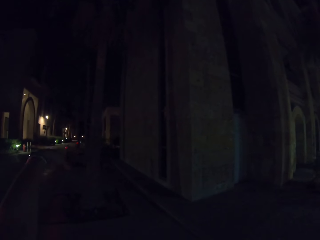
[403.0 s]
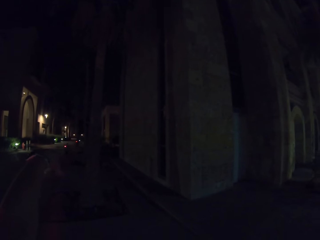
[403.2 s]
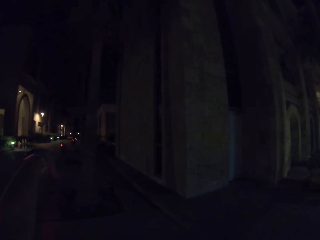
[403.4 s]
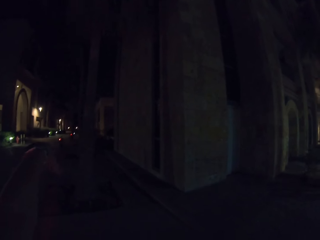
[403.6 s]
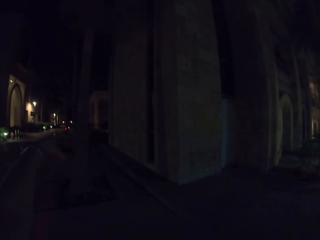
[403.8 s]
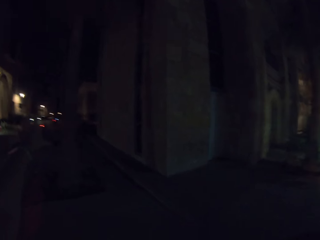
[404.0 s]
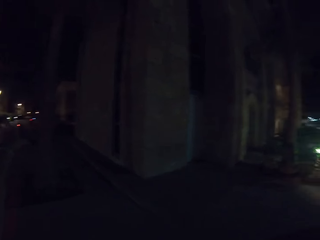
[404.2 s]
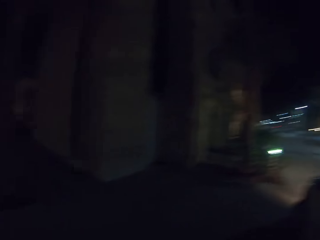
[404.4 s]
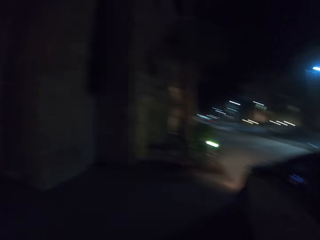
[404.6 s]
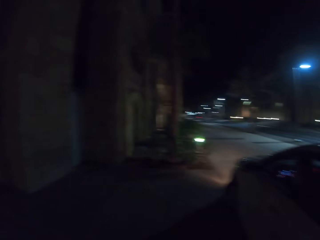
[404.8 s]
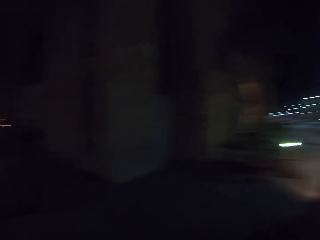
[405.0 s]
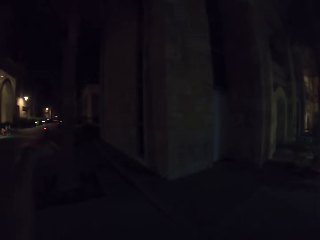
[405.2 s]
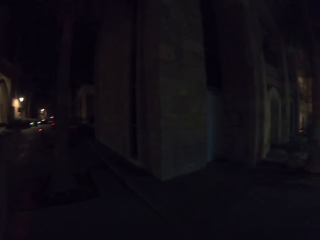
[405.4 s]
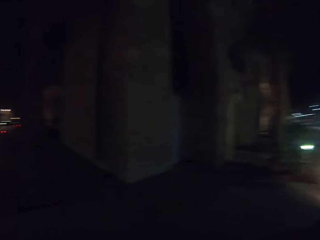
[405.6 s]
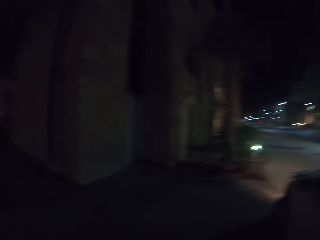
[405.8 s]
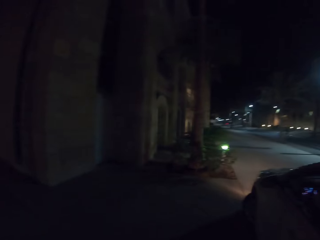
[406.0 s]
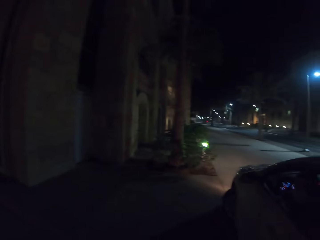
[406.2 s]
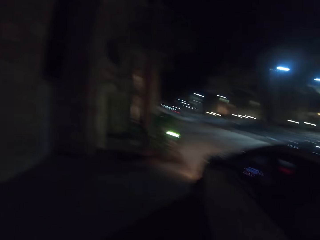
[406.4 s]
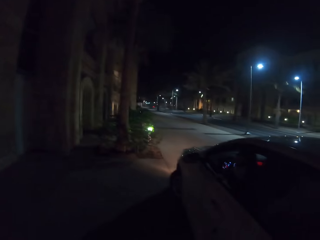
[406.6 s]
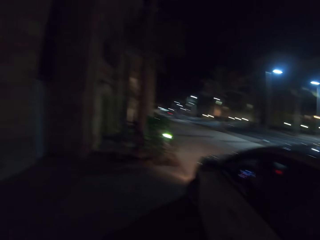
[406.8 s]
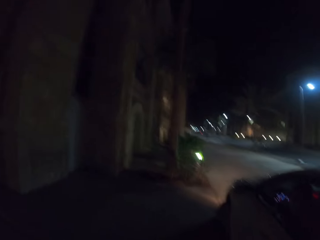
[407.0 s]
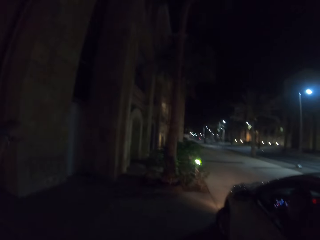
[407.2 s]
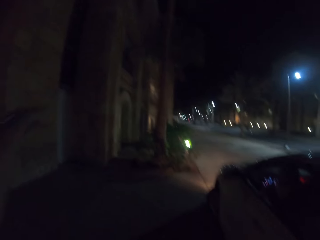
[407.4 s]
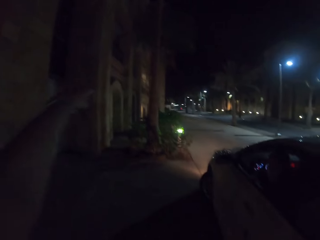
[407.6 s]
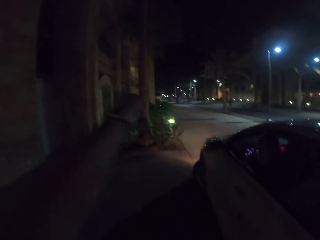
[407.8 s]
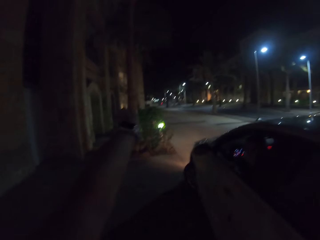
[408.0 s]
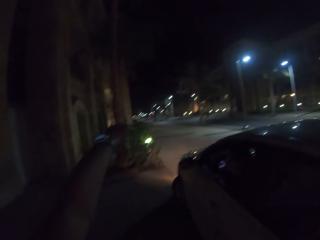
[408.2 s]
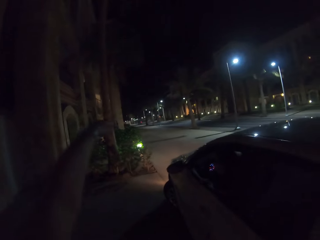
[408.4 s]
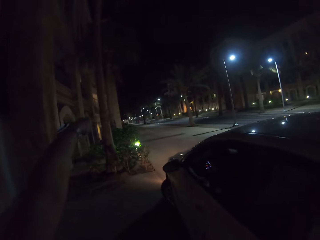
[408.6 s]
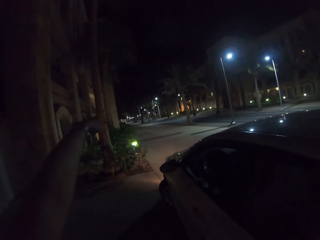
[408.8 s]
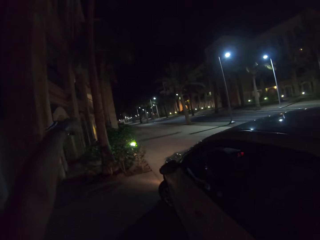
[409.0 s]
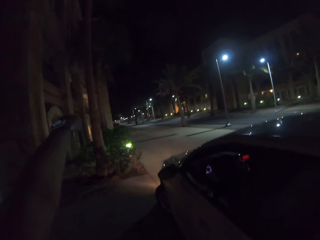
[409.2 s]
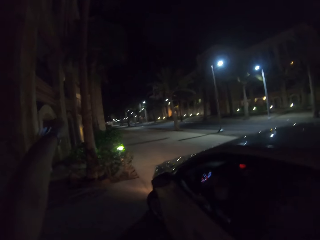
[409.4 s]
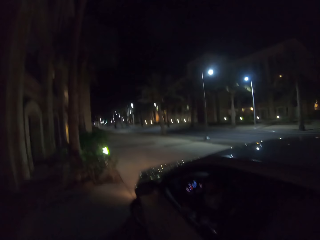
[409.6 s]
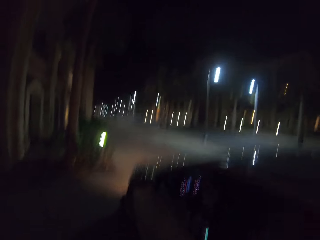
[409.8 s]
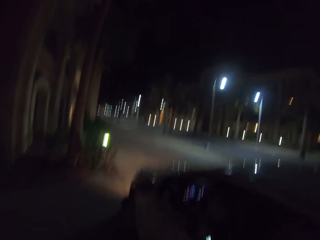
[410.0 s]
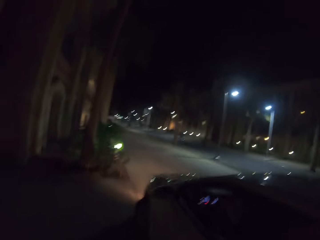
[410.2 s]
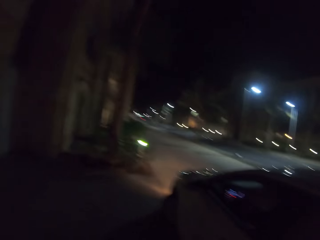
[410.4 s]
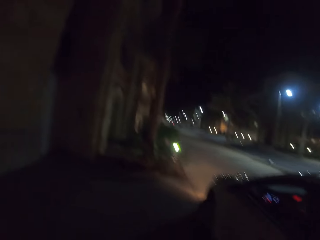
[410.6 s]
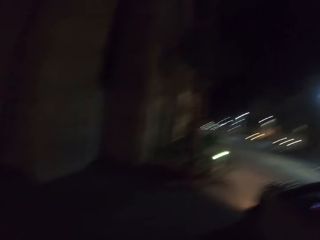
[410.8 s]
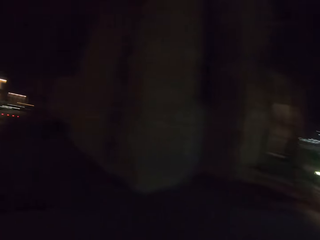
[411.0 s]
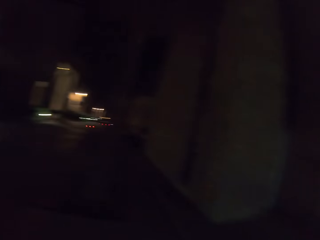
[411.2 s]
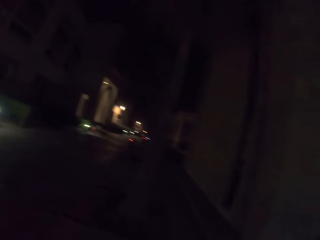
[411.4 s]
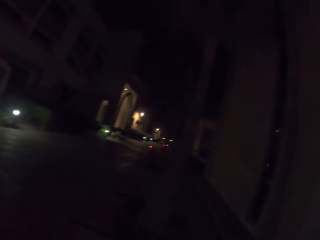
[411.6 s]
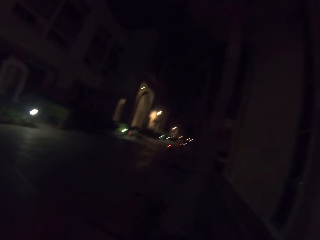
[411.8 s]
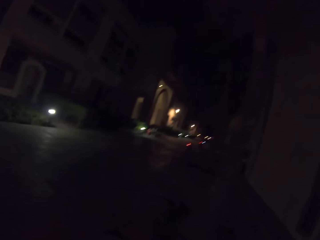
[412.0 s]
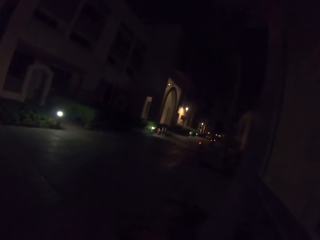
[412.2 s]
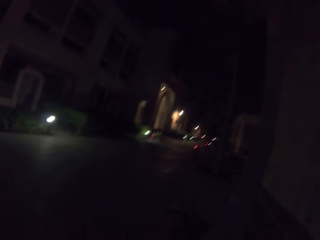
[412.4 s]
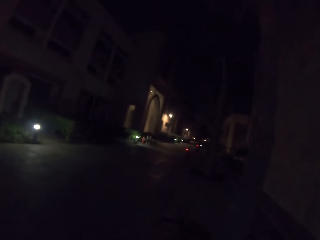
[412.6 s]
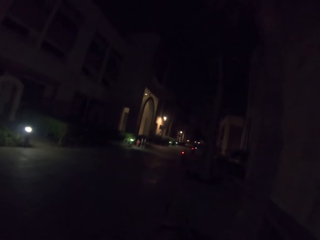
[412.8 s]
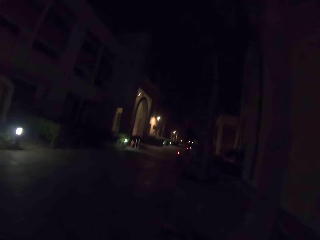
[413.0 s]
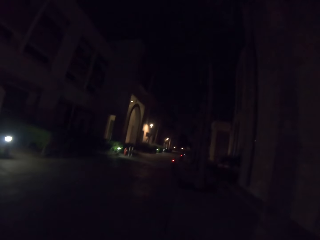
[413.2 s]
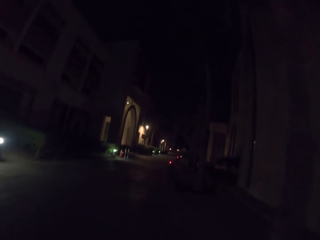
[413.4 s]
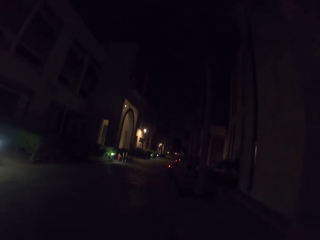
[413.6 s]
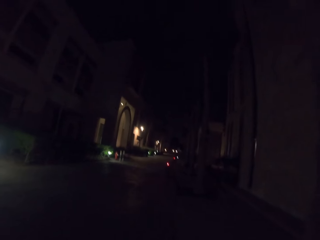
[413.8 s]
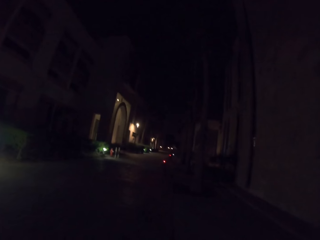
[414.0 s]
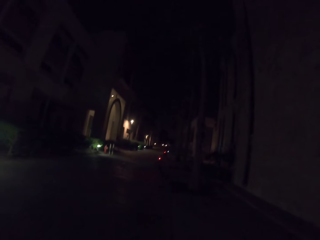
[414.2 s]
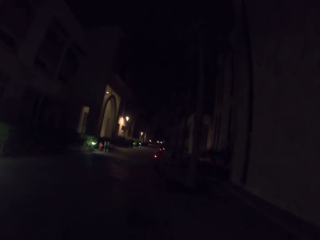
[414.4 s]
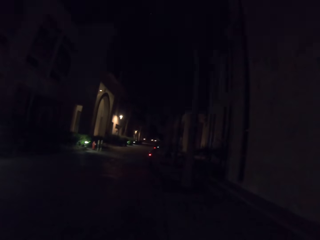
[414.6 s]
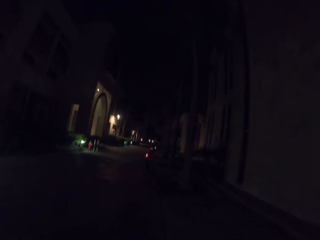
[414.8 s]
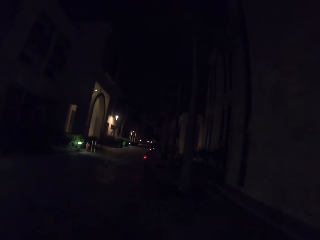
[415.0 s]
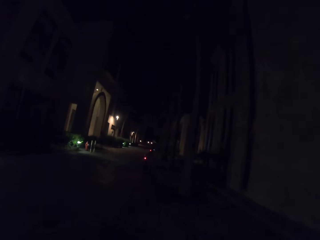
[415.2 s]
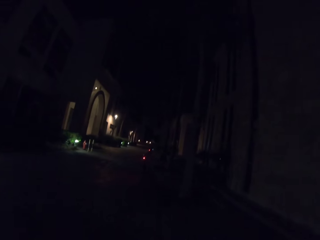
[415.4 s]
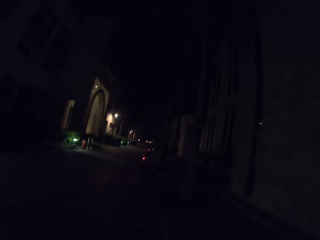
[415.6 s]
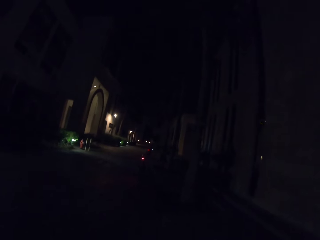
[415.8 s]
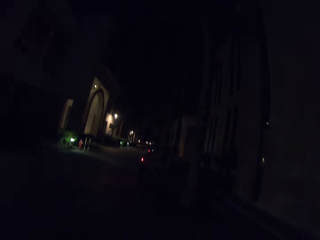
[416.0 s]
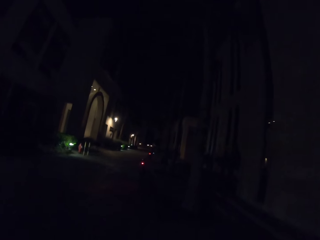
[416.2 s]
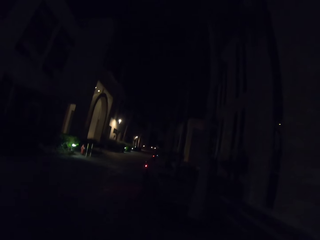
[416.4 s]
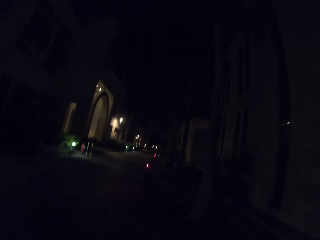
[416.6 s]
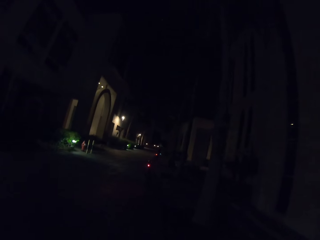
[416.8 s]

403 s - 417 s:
The camera wearer walks in the street.

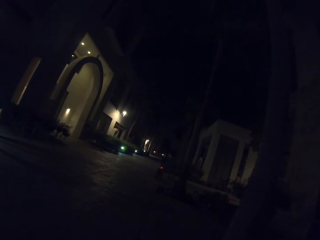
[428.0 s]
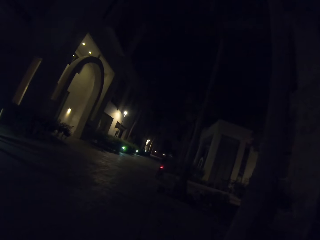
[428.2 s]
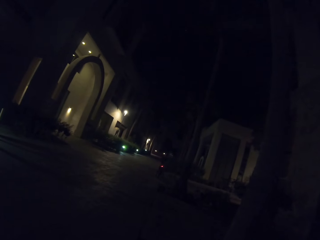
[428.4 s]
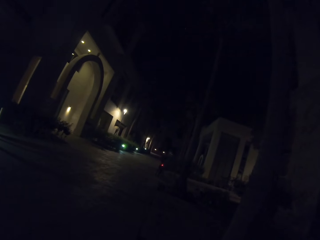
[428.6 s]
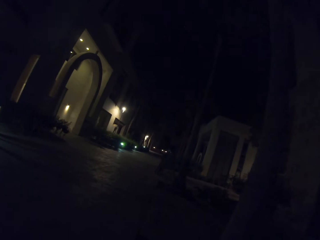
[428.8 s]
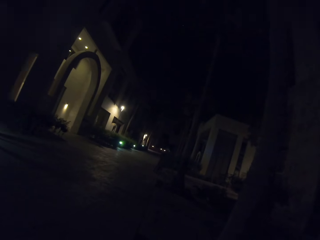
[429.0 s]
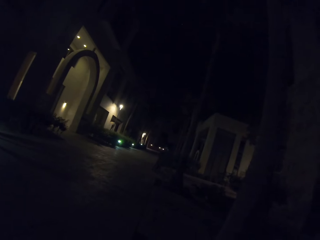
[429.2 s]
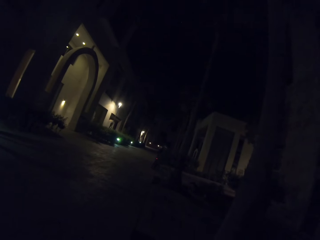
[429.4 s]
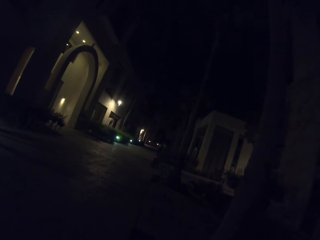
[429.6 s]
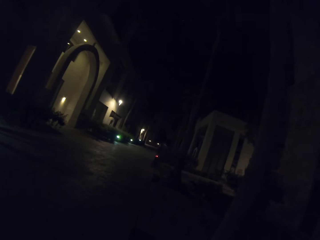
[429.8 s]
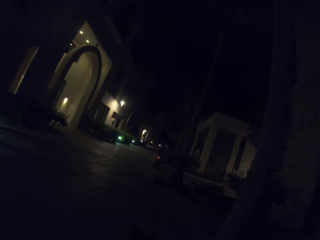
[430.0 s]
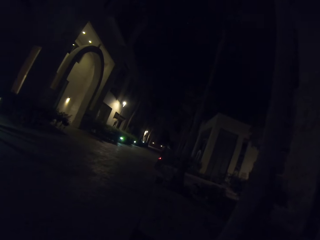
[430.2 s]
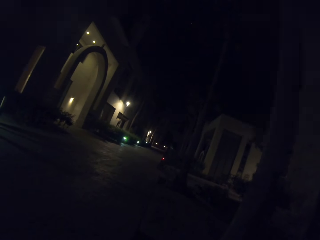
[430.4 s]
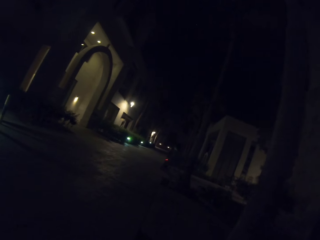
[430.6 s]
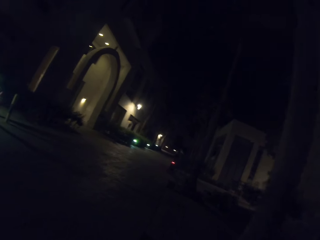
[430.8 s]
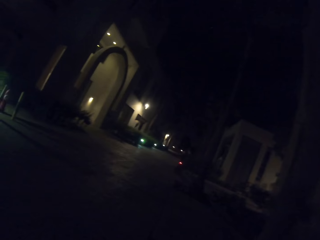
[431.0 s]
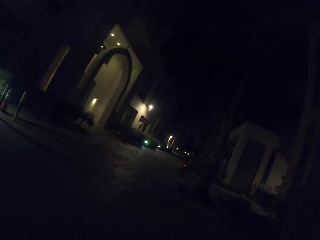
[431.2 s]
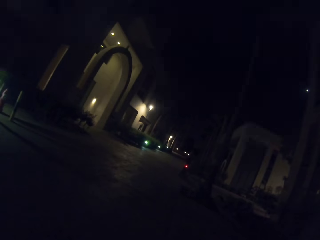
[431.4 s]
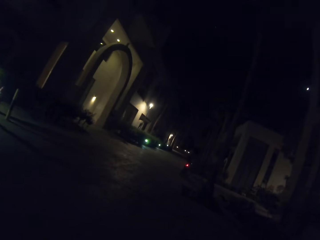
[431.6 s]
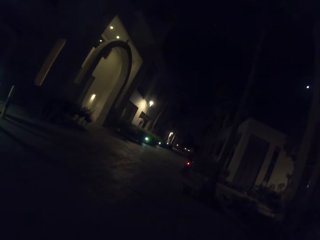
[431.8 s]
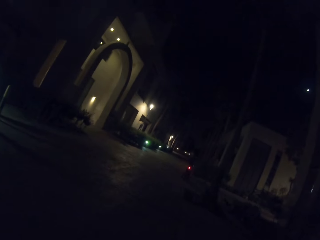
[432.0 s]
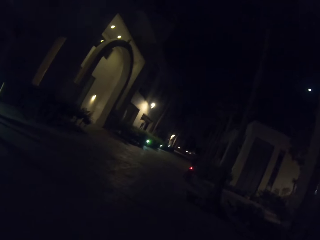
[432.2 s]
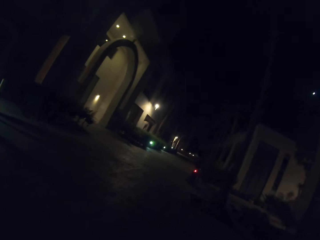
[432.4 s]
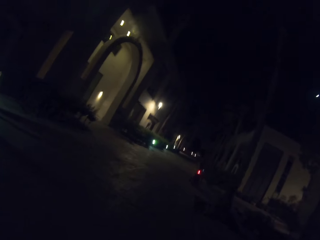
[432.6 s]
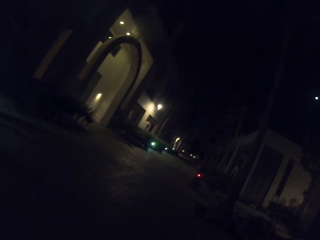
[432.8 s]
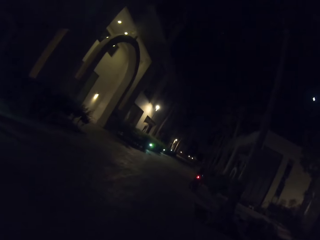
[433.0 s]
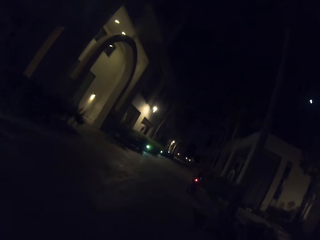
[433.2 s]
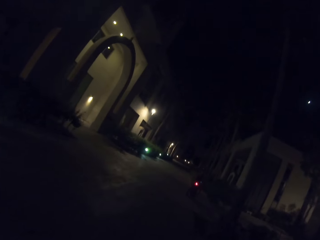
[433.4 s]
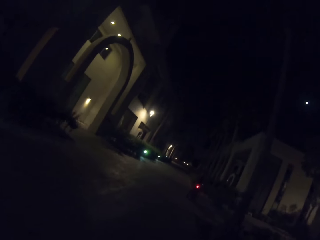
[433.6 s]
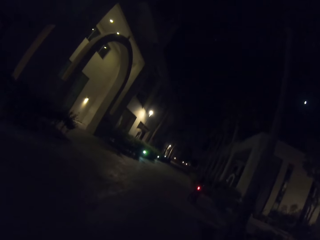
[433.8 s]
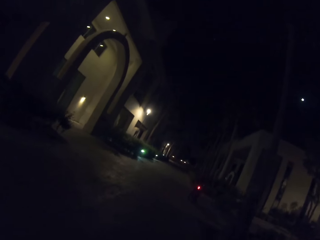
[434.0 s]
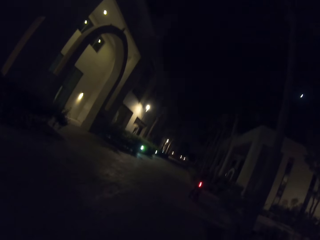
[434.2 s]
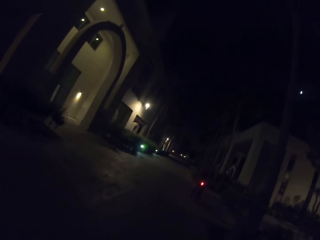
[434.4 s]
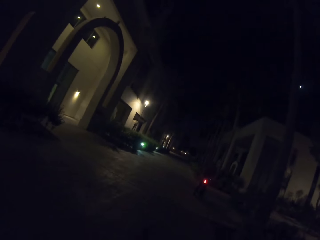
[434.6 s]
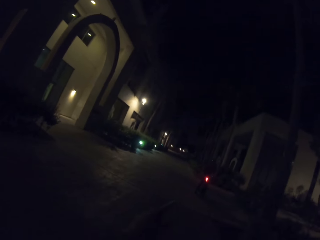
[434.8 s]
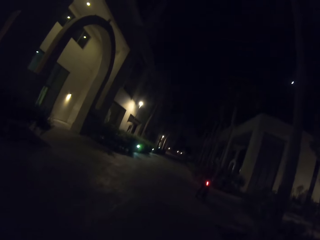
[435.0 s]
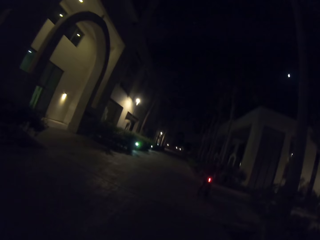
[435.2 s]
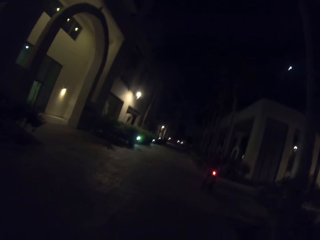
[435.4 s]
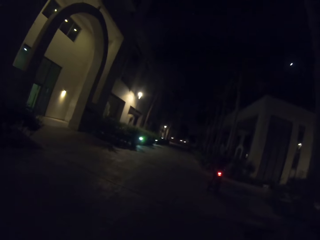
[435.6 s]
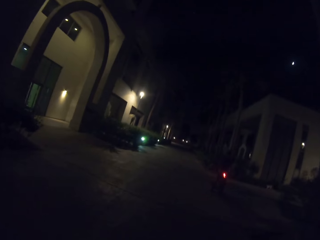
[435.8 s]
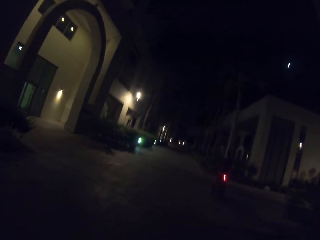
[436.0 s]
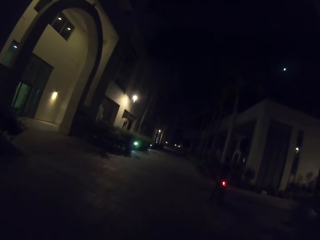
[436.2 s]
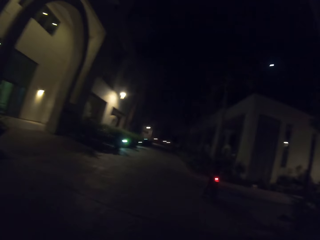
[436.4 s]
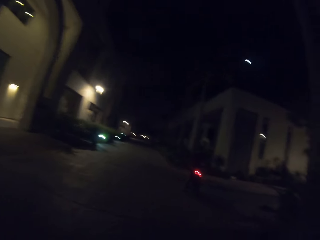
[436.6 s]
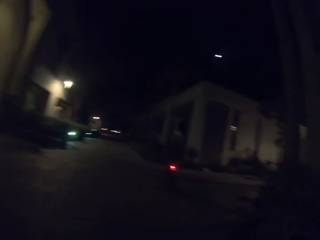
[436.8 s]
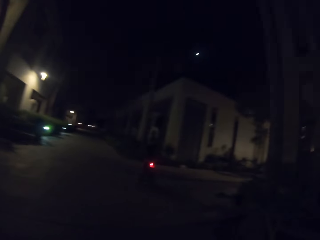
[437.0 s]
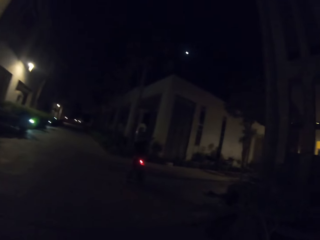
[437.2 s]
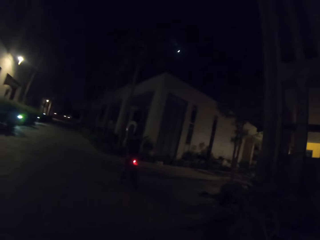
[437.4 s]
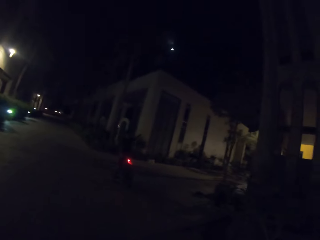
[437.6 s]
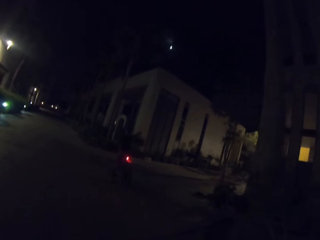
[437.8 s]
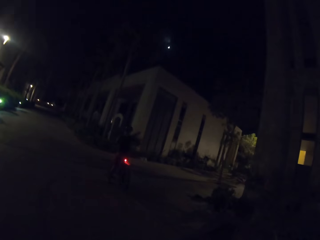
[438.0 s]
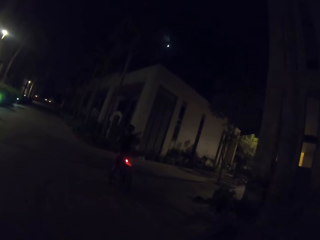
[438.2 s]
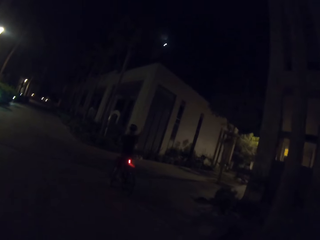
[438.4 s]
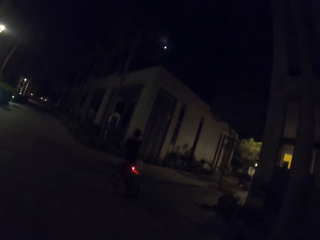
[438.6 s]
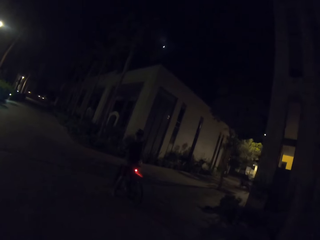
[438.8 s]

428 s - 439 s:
The camera wearer takes a bicycle. They ride the bicycle.
